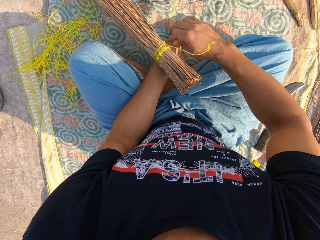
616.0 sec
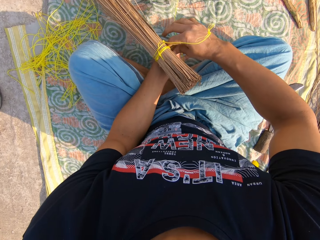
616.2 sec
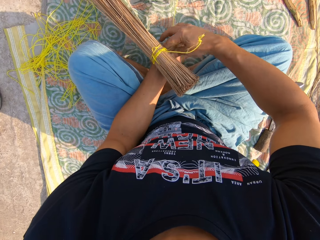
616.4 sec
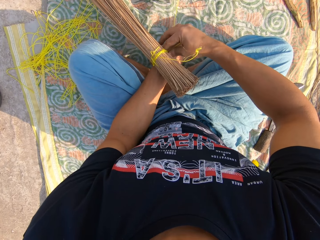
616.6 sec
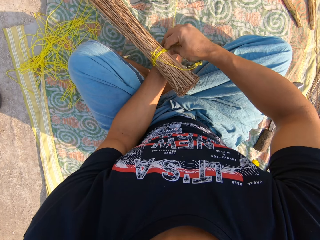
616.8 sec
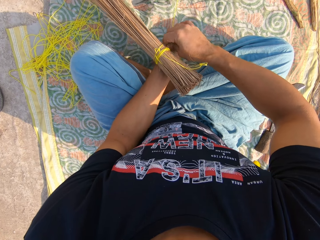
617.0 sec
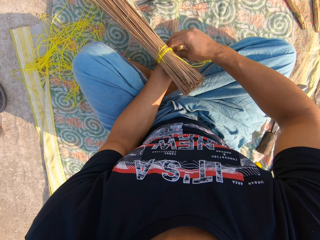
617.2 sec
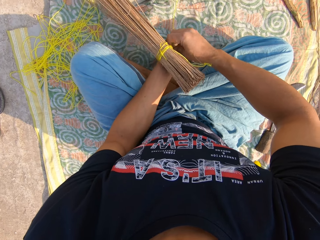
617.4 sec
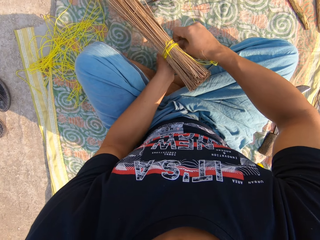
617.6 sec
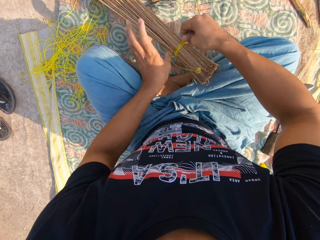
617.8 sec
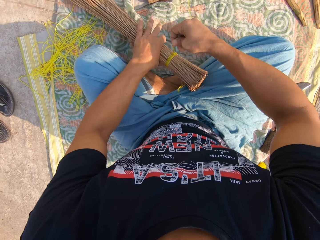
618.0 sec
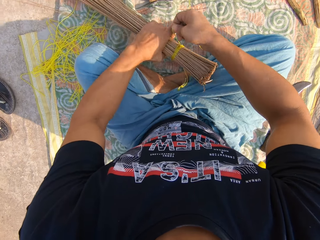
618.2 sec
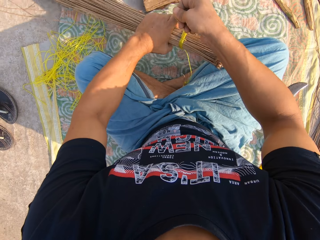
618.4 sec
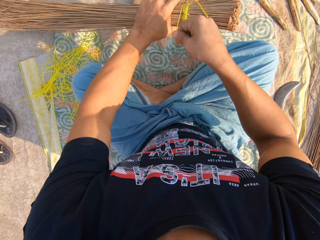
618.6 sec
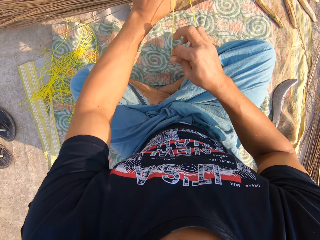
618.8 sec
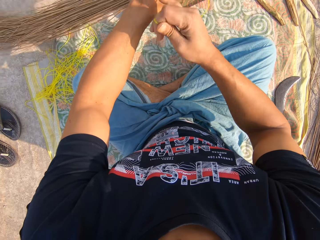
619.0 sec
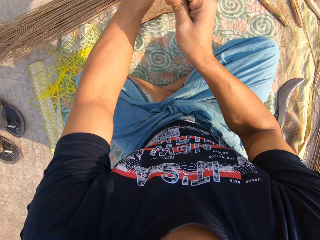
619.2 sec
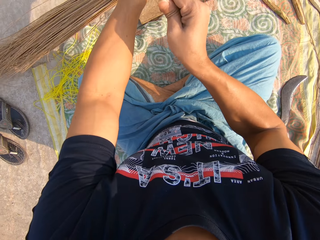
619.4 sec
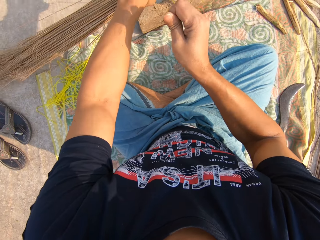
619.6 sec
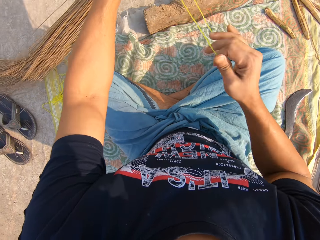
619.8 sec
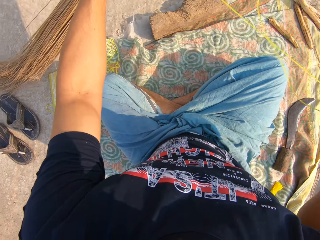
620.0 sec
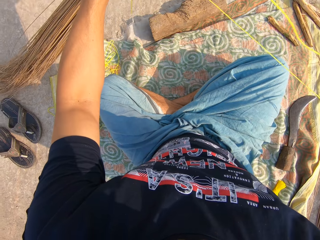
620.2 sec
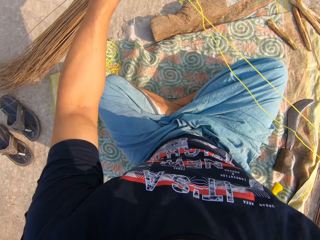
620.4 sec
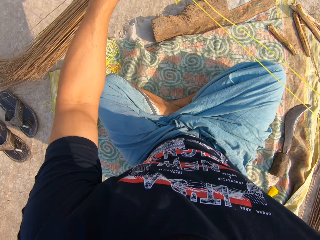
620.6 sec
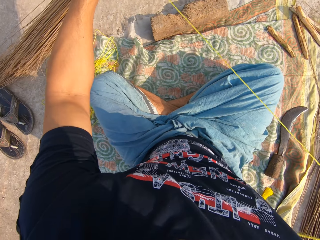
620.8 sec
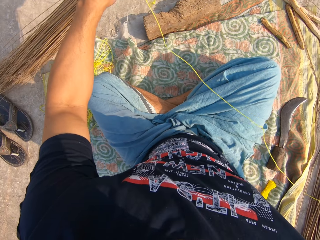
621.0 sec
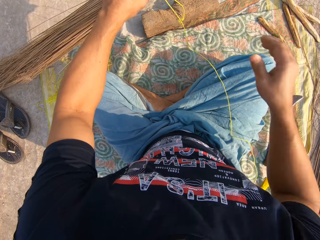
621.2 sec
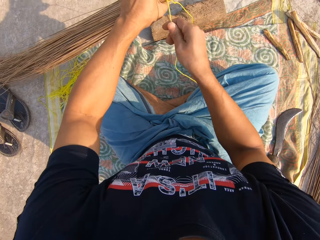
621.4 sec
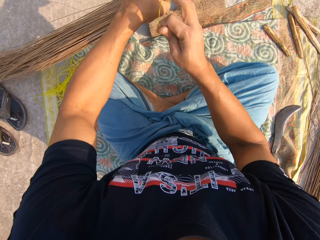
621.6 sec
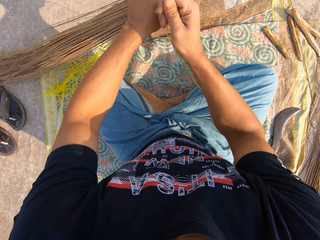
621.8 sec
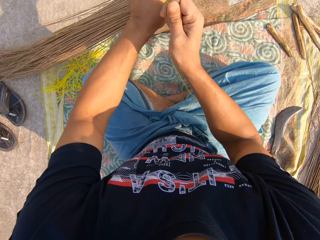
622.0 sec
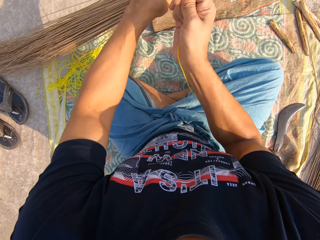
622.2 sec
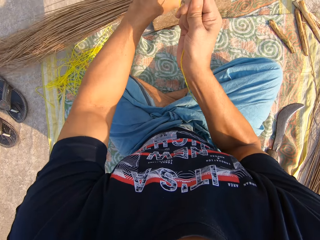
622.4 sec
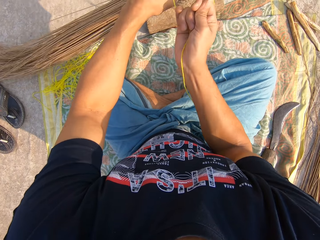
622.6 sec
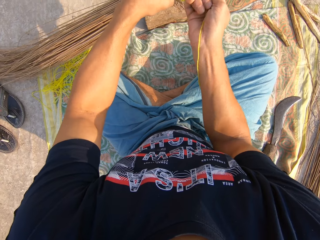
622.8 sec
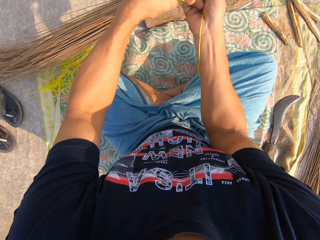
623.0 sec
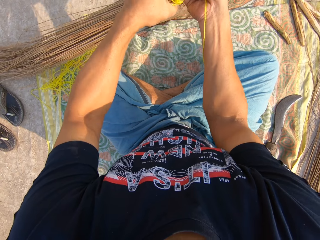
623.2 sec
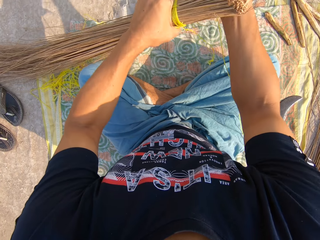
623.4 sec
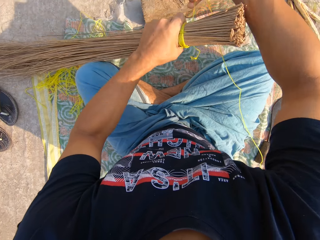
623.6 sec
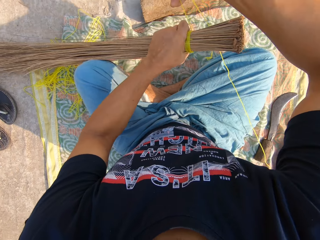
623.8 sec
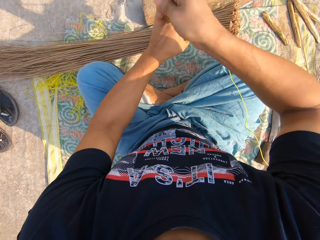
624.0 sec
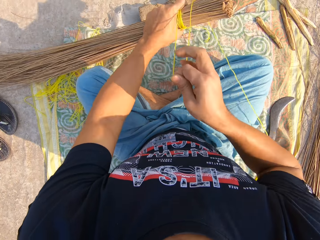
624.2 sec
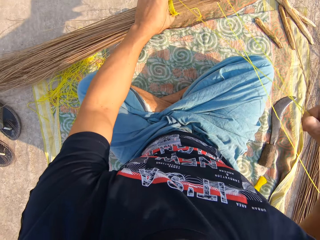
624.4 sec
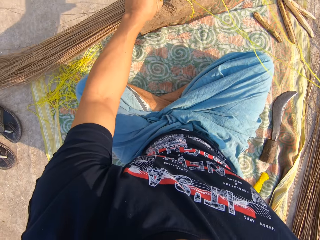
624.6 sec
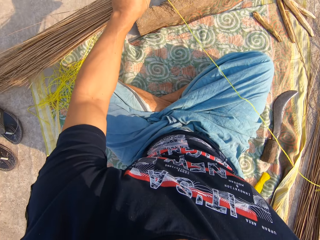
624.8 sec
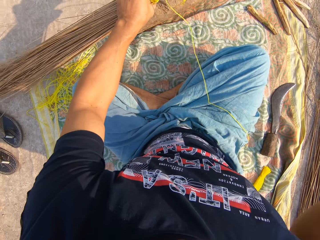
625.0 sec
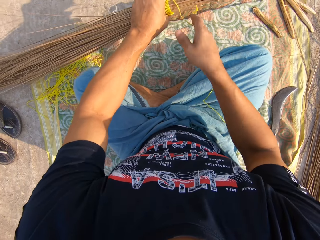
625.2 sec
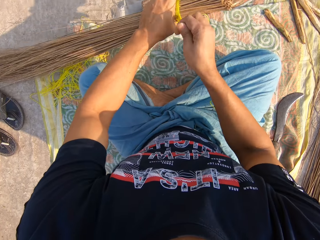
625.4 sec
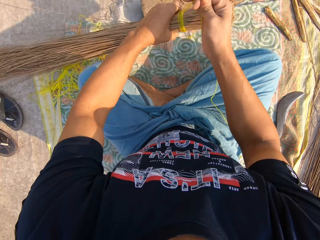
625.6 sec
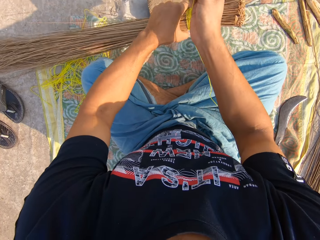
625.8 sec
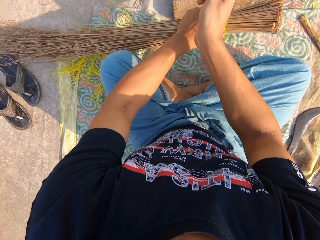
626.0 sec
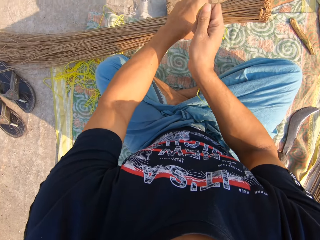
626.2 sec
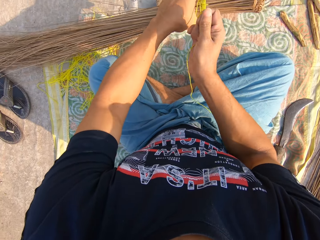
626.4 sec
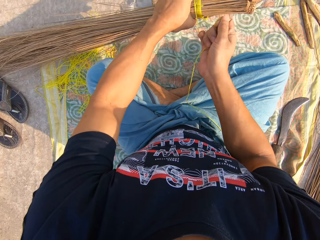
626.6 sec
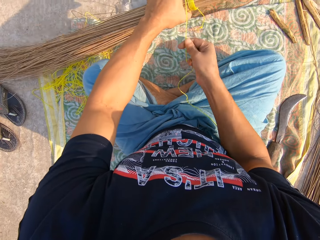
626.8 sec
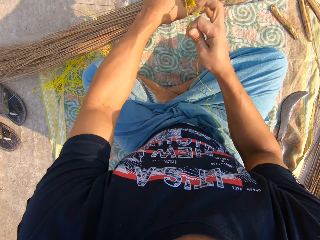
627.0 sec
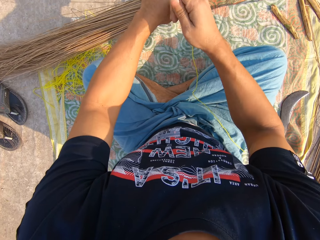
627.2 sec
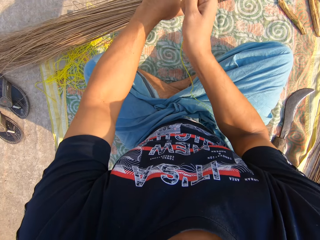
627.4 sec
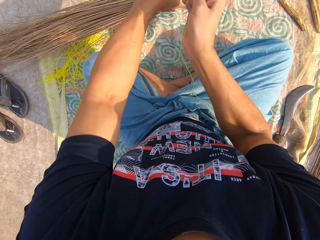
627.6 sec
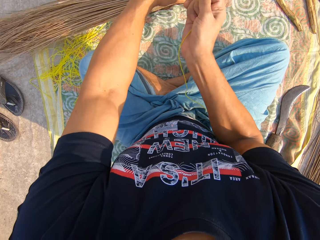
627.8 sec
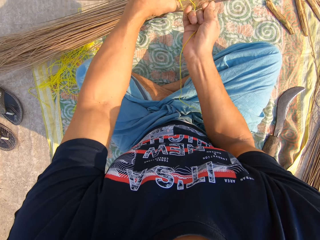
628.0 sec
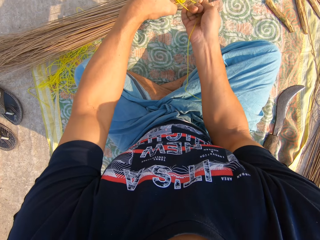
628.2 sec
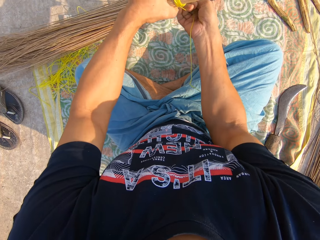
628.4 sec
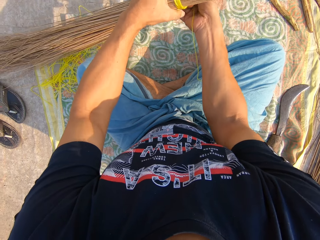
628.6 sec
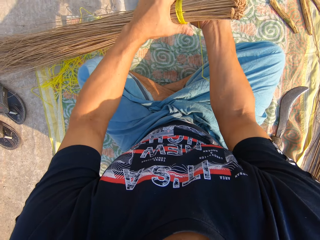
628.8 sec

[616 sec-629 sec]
The camera wearer ties the rope around the broom sticks. They adjust the rope. They tie the rope around the broom sticks.

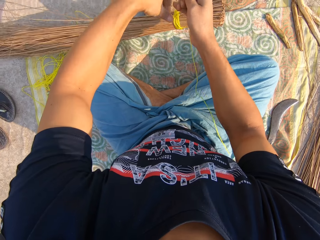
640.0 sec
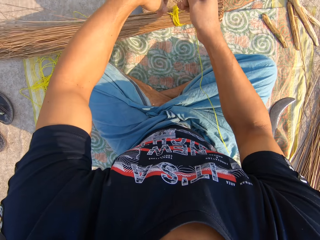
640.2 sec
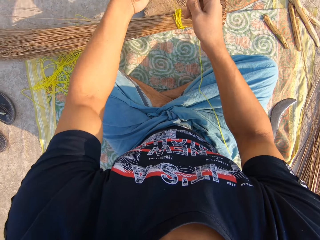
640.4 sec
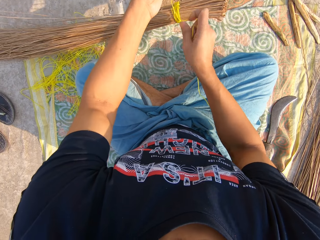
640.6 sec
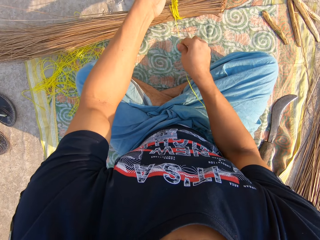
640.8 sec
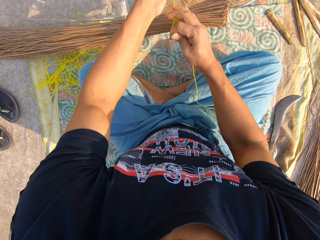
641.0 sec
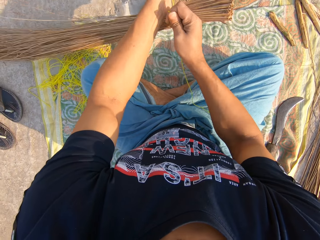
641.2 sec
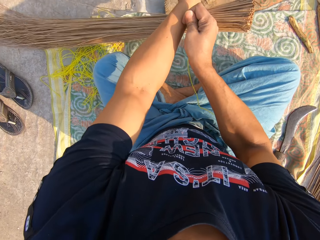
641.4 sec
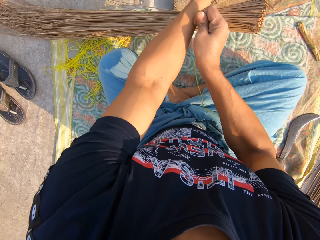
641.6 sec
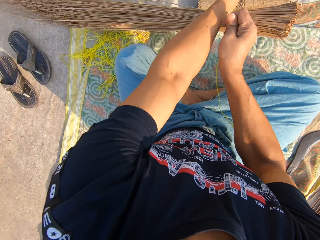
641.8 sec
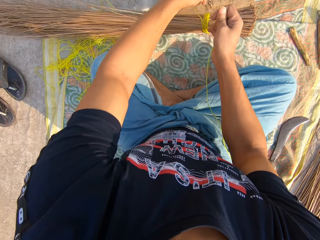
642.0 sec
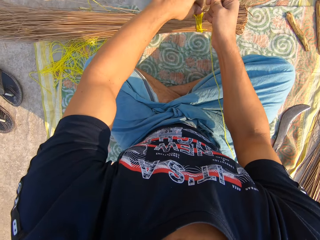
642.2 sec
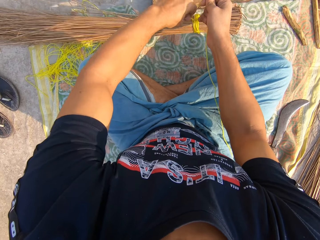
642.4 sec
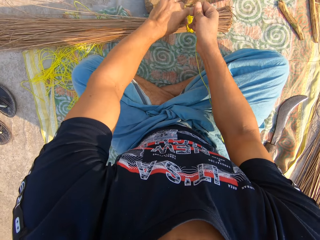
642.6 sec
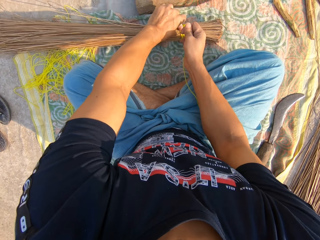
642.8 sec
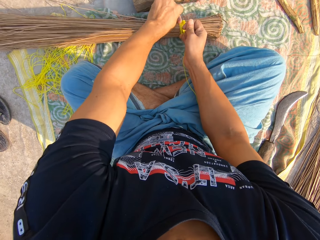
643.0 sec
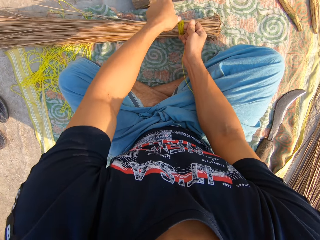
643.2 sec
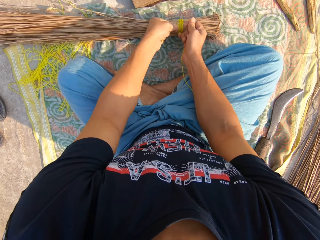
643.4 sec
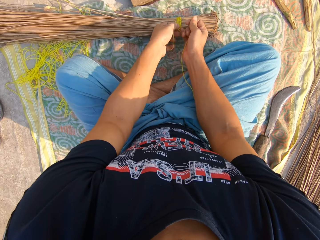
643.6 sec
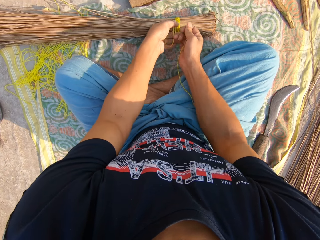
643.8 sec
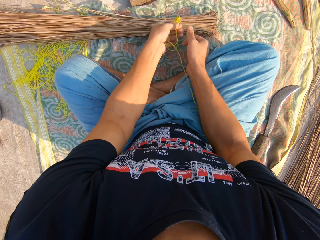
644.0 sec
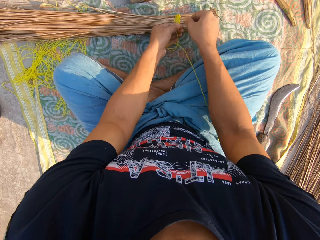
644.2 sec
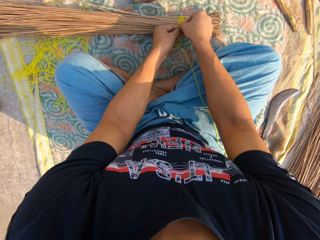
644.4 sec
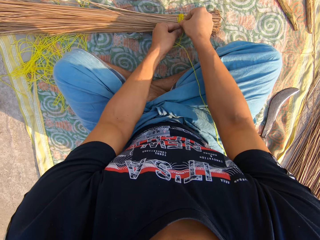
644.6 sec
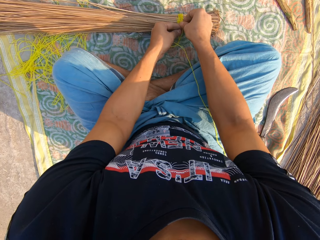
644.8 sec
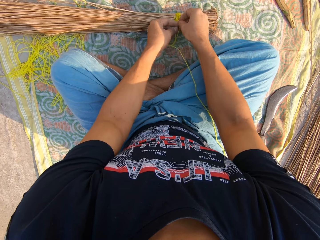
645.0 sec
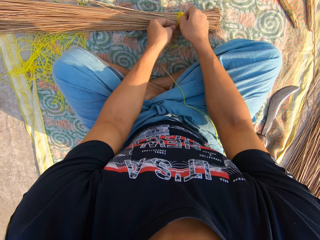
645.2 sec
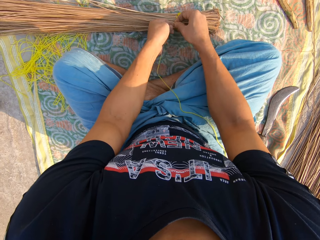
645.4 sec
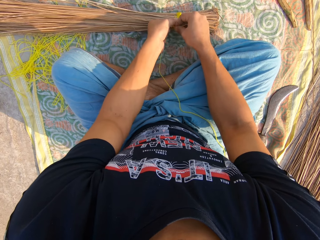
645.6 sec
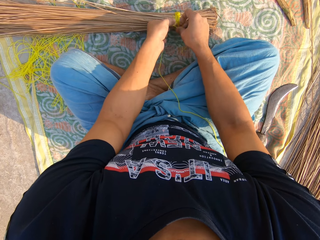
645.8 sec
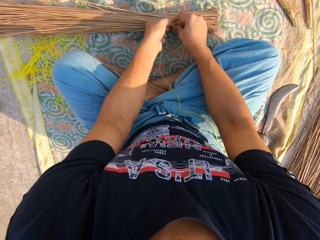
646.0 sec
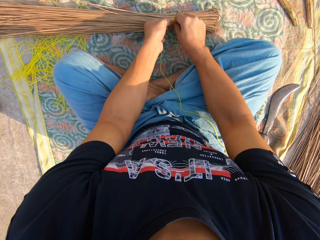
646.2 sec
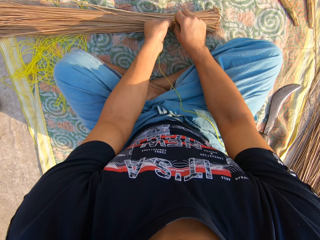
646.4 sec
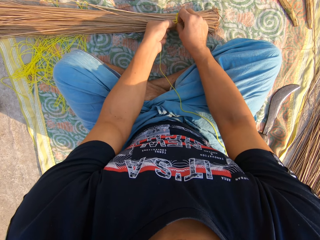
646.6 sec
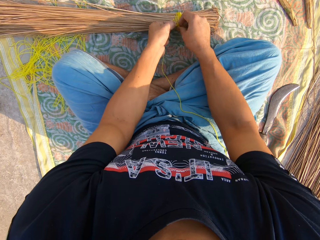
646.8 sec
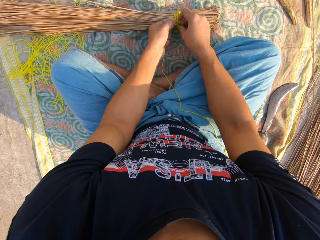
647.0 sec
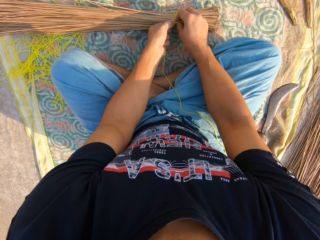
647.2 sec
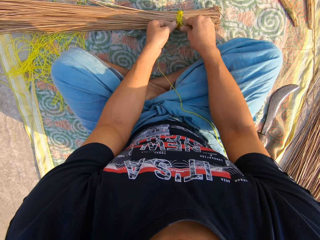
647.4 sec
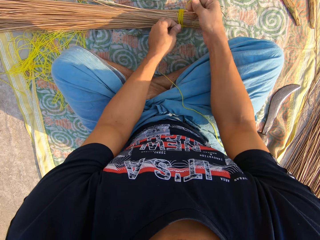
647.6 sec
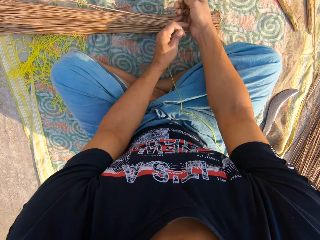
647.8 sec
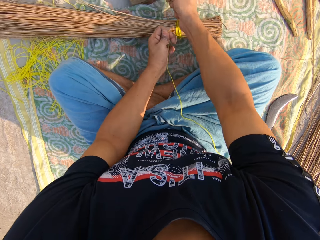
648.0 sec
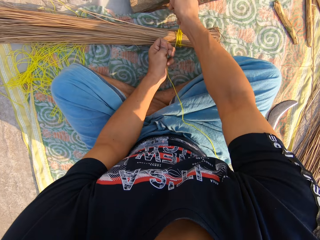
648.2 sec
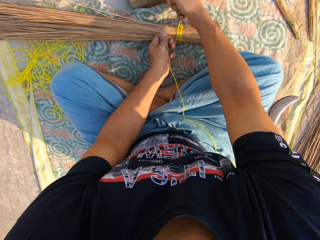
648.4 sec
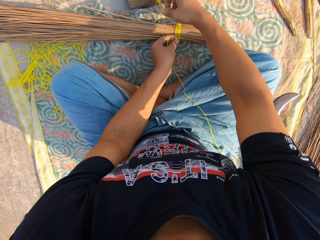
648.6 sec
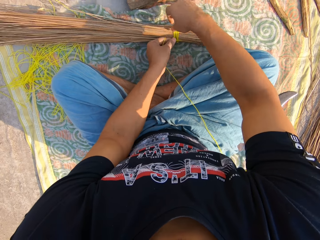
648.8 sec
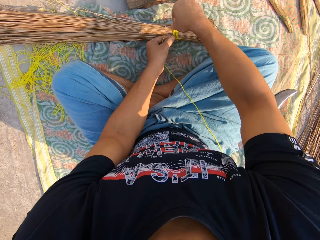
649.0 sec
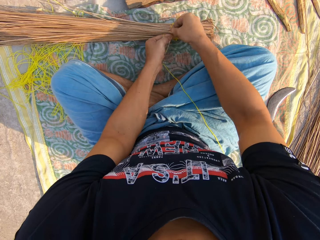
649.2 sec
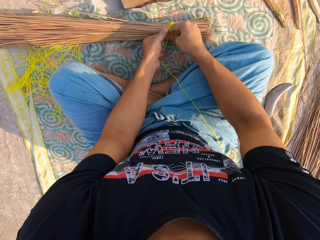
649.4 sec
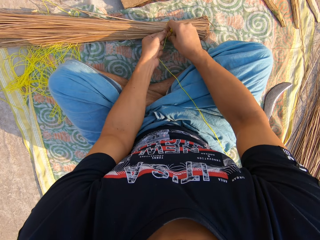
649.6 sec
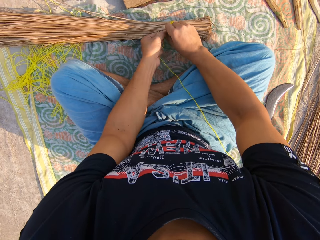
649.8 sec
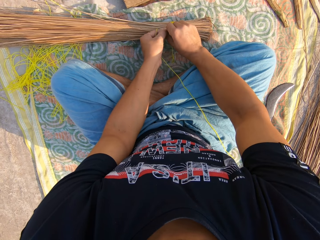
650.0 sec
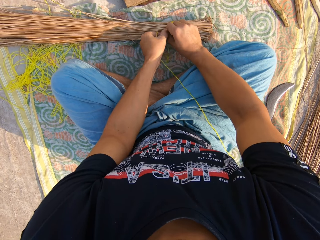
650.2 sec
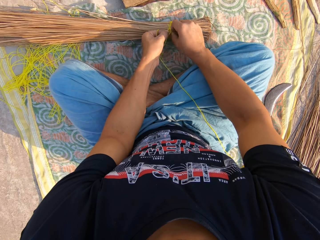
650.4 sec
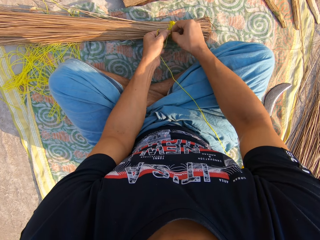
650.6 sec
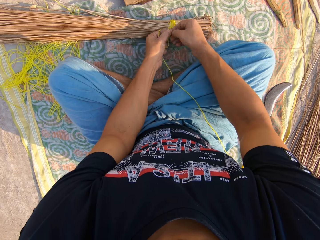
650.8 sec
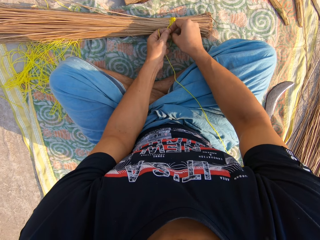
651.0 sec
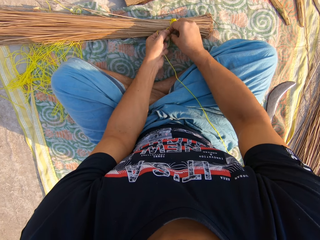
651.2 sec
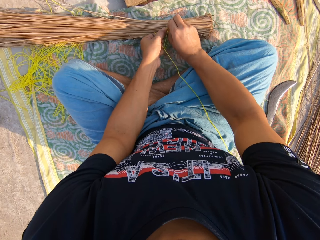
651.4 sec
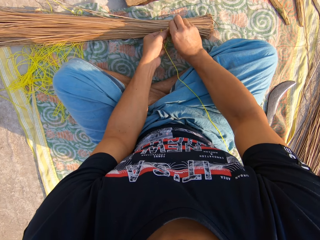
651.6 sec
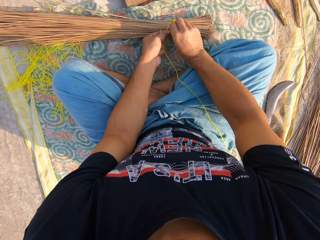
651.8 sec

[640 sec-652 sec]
The camera wearer tightens the rope. They tie a knot.
